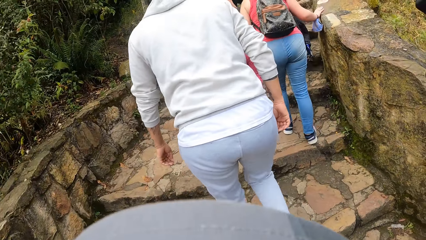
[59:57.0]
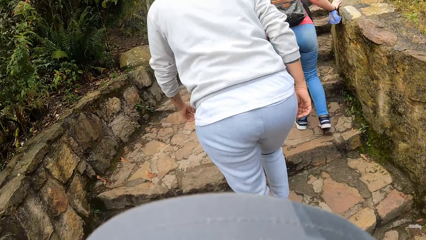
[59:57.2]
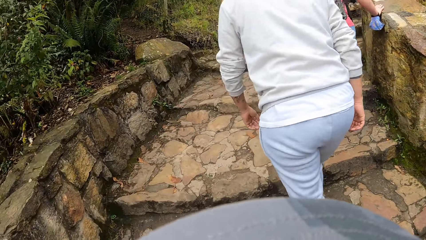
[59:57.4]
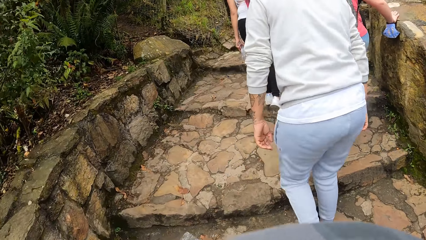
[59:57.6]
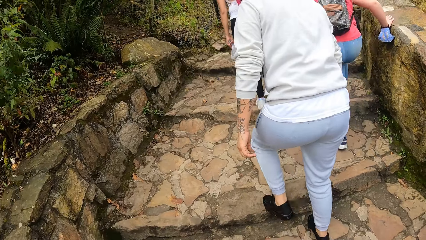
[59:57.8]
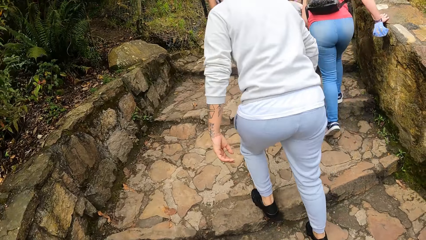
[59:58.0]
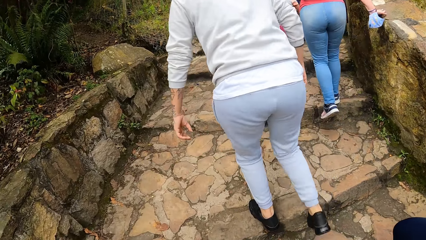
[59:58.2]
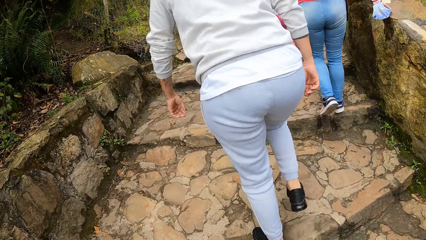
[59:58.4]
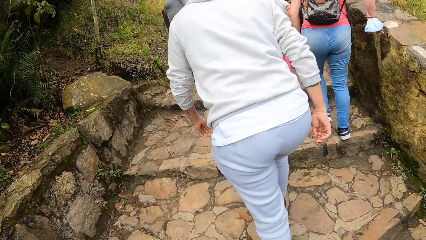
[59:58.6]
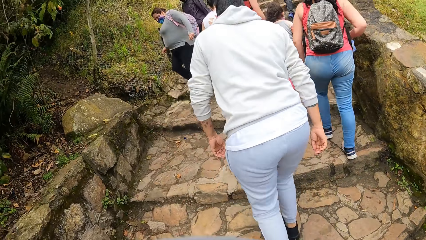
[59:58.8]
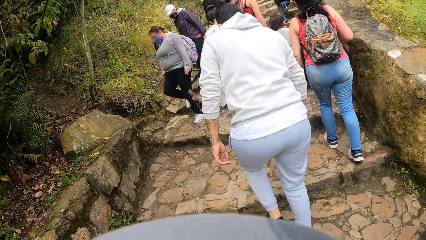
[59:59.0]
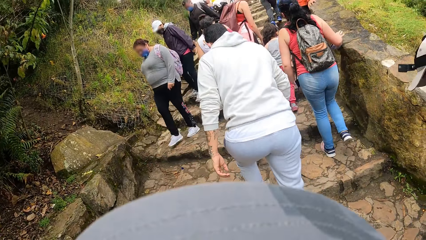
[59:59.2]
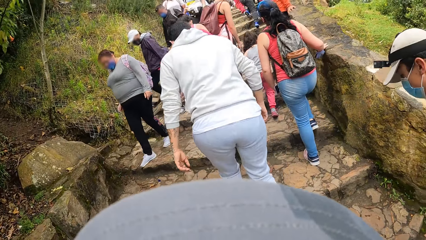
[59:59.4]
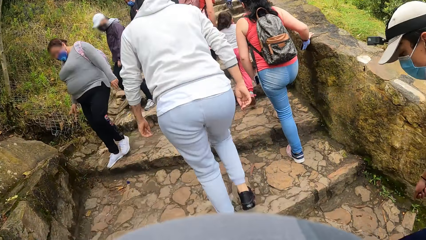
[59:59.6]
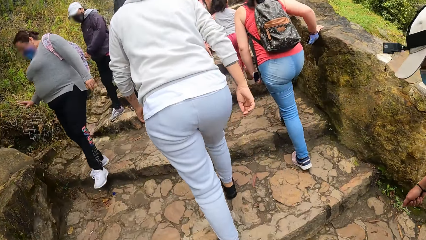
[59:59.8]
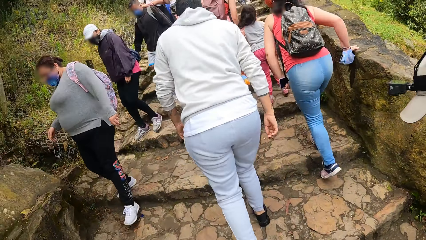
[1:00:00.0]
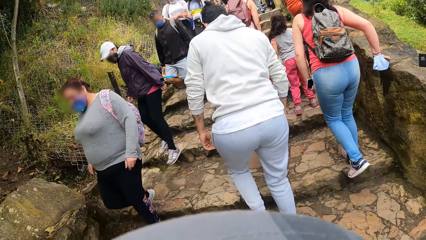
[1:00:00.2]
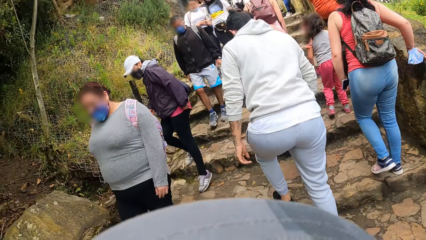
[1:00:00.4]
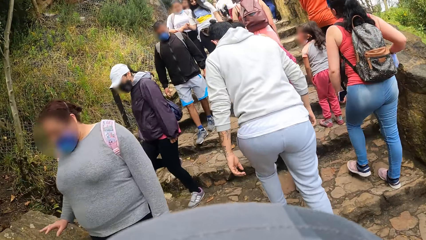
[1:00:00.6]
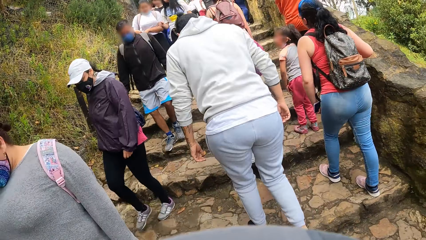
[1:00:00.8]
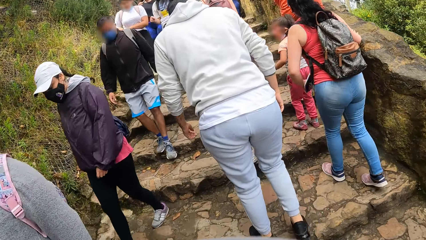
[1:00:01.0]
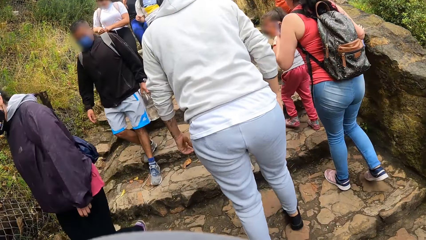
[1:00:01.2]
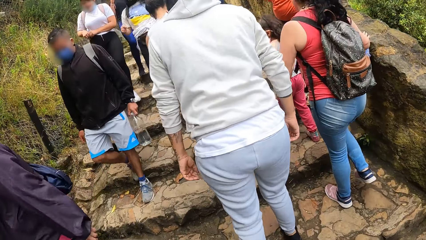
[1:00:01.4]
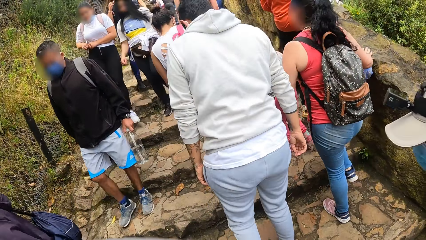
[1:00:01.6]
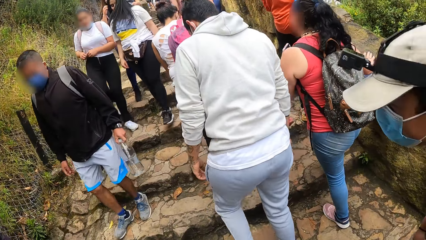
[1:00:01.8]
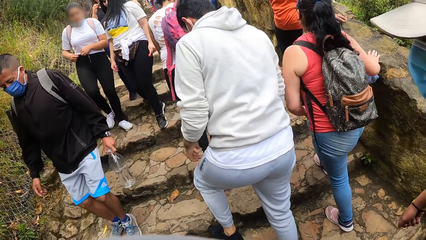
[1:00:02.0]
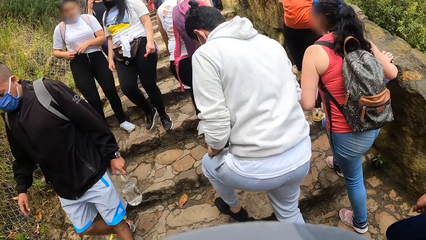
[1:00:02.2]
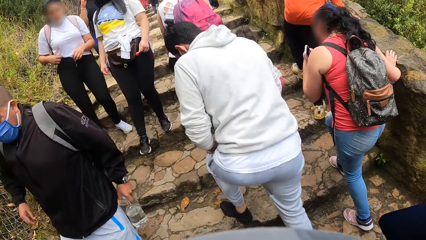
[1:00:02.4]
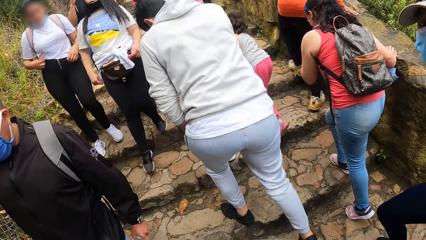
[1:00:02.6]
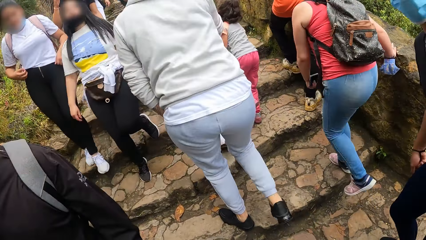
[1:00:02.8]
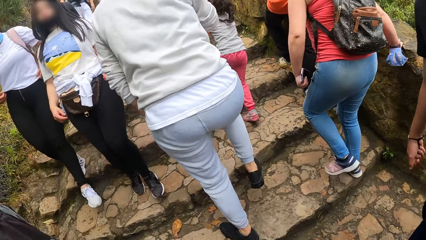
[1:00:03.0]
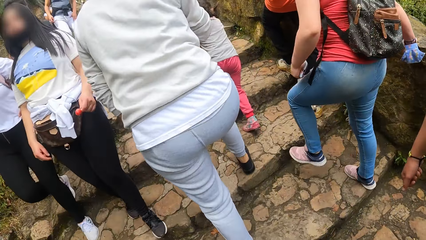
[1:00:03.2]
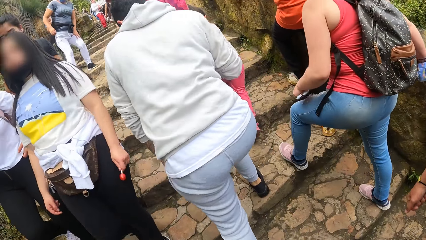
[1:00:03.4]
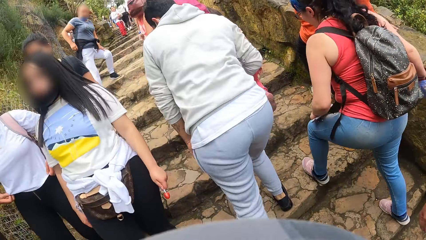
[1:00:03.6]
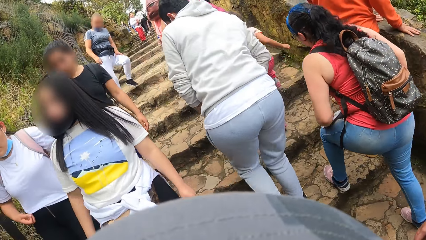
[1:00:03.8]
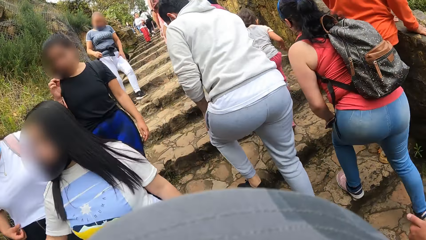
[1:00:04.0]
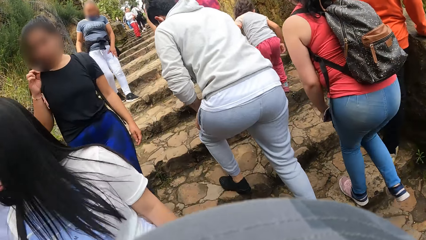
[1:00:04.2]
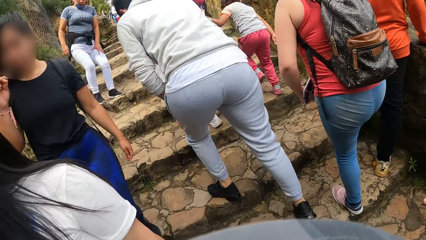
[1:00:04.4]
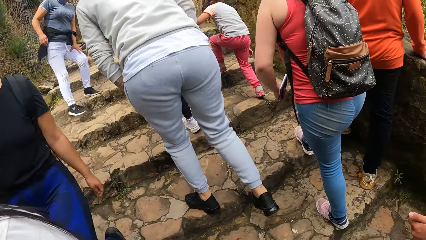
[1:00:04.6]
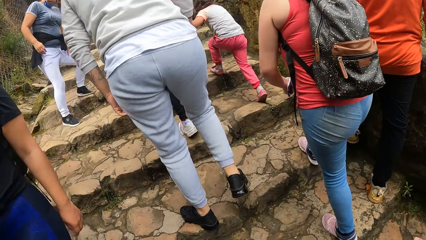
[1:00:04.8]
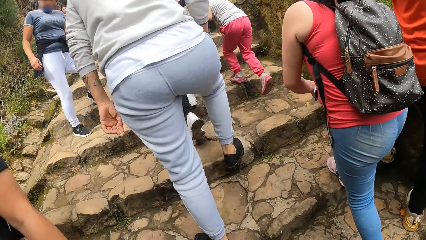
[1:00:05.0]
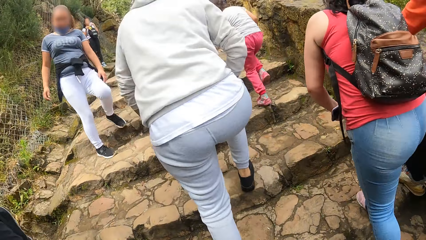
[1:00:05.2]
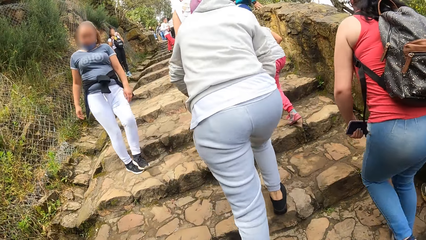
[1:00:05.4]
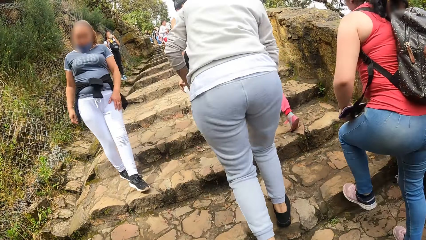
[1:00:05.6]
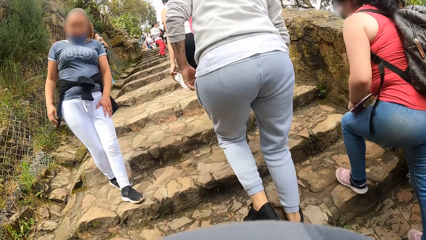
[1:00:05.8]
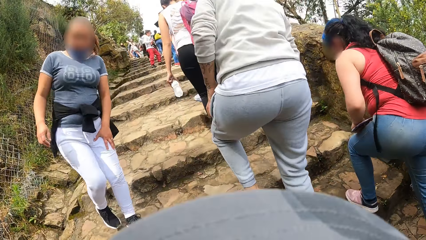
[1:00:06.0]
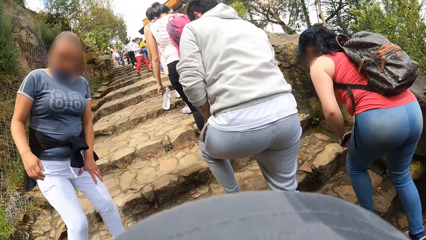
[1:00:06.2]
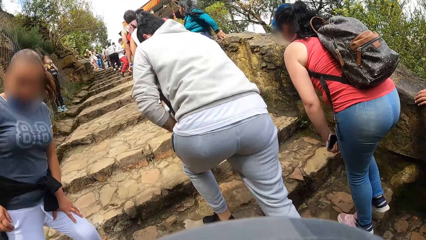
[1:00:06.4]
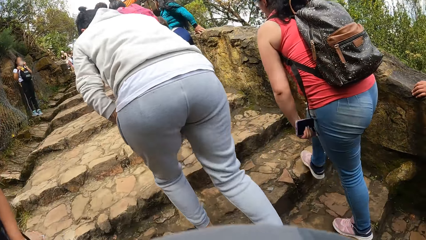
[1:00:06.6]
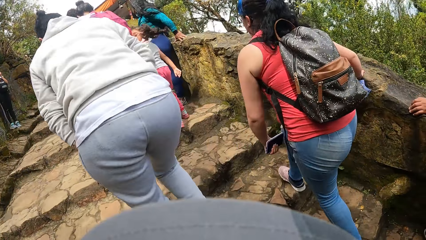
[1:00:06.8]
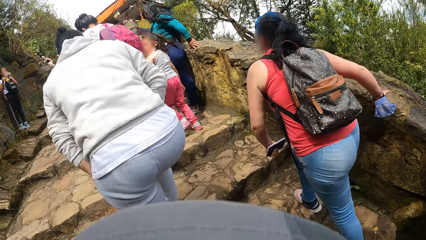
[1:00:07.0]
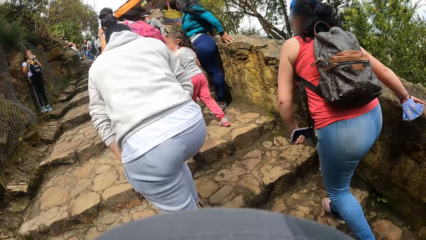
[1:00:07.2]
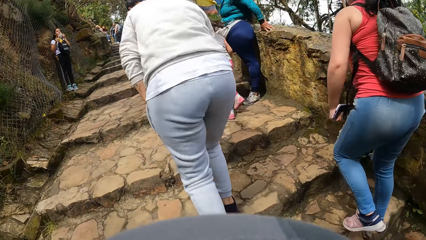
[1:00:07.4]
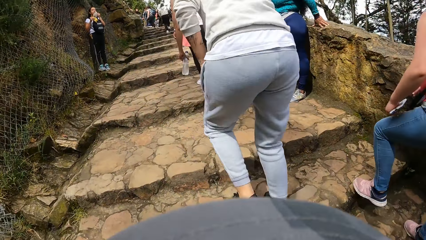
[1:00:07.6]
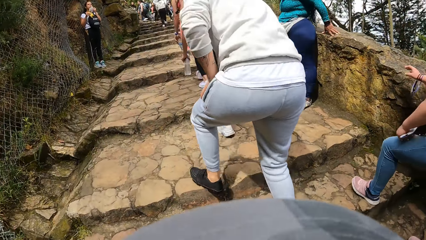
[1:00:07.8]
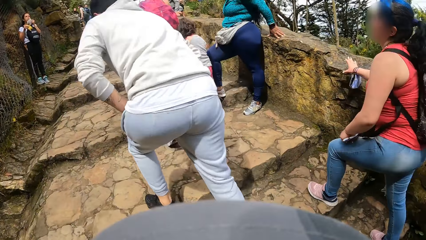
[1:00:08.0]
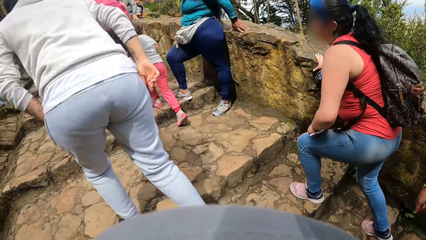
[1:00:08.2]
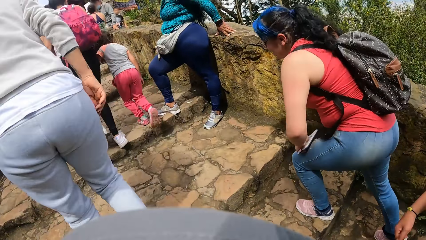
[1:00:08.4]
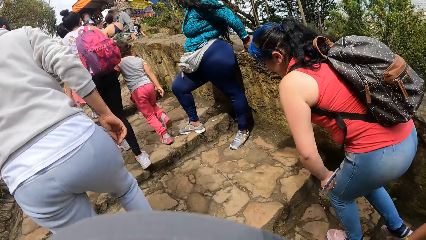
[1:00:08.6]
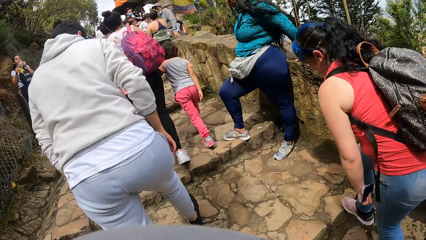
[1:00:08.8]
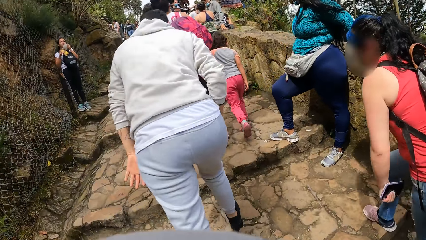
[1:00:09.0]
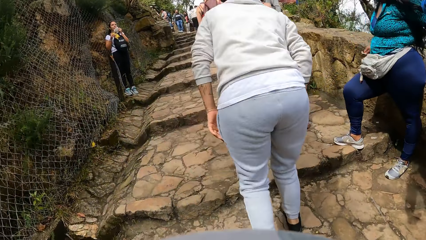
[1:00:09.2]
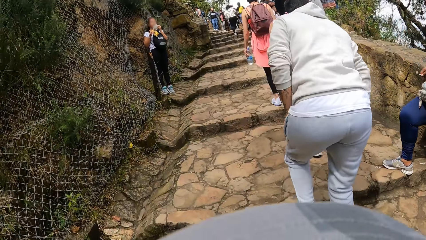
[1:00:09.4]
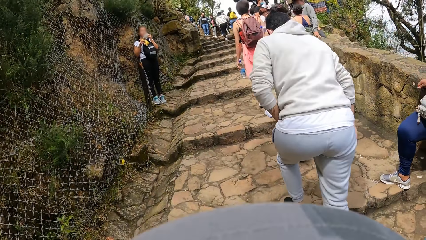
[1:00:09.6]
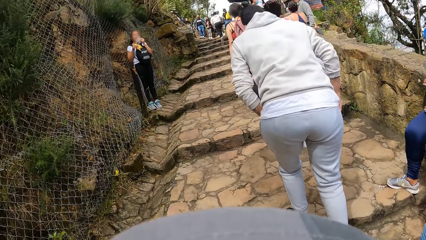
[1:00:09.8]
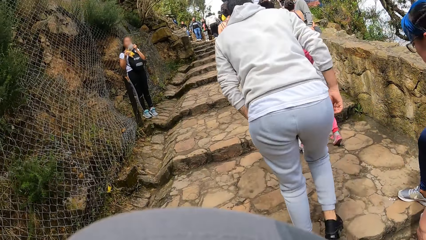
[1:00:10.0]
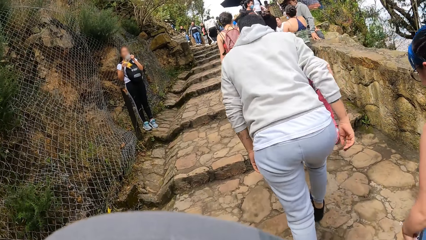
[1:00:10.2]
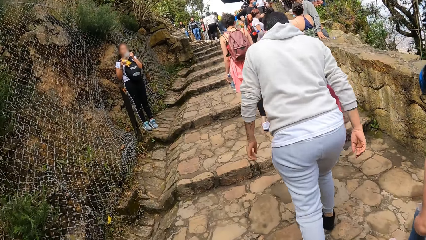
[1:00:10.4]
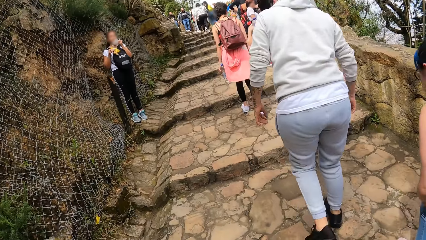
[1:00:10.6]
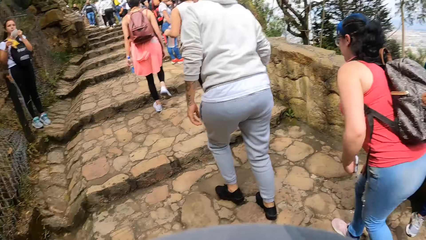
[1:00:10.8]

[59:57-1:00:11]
A man looks back. The camera wearer walks up stairs.

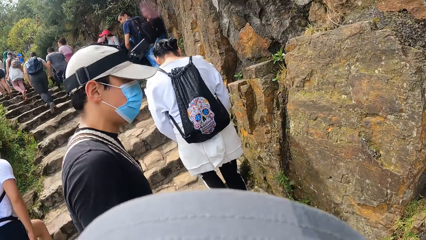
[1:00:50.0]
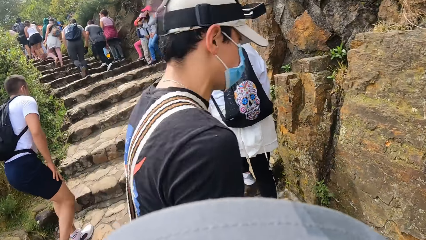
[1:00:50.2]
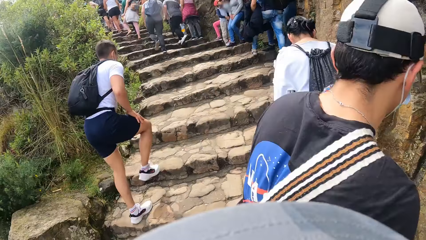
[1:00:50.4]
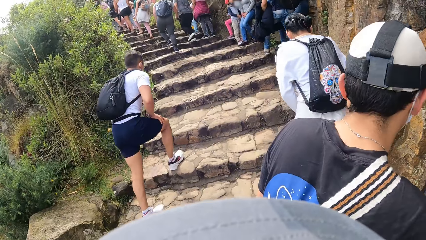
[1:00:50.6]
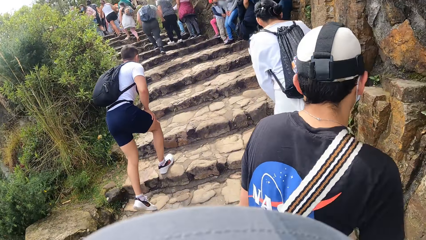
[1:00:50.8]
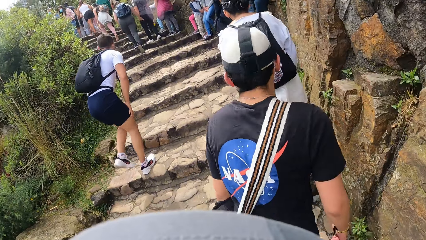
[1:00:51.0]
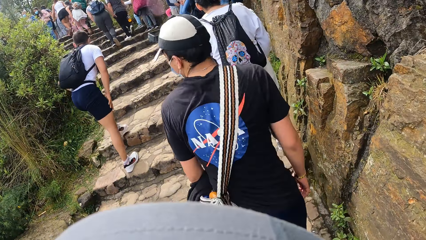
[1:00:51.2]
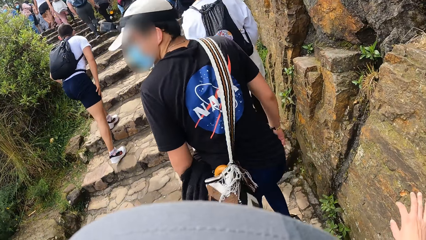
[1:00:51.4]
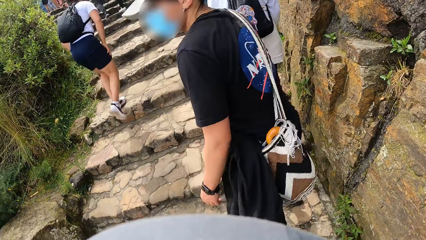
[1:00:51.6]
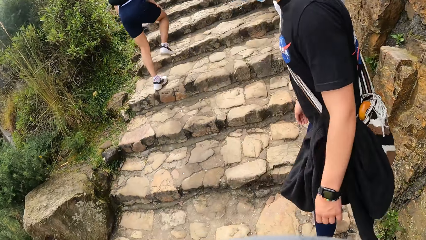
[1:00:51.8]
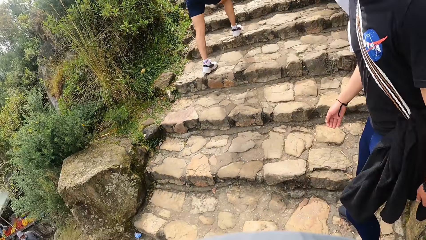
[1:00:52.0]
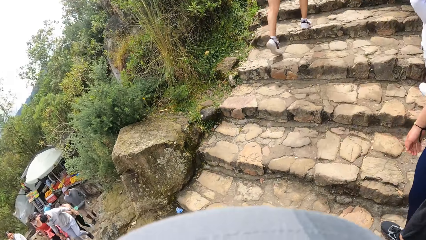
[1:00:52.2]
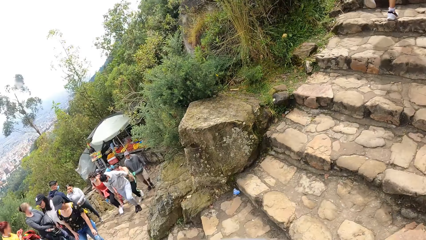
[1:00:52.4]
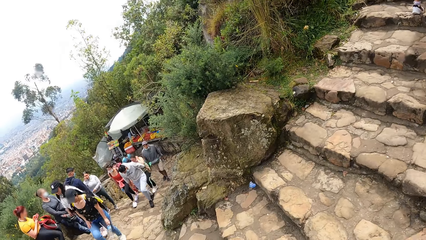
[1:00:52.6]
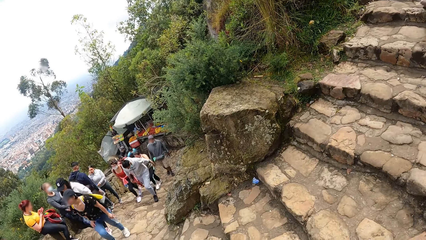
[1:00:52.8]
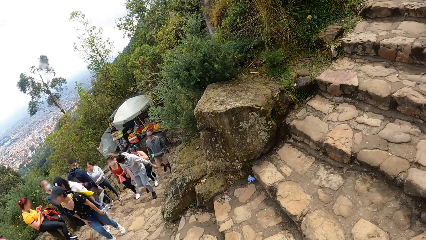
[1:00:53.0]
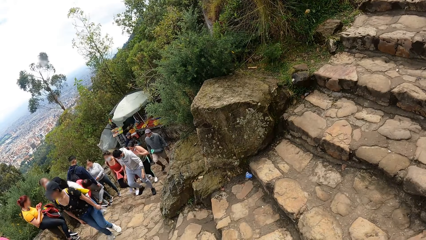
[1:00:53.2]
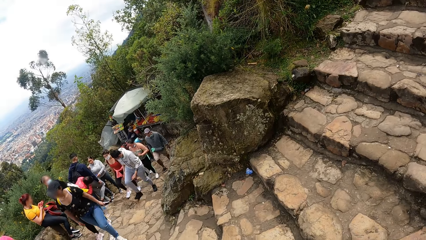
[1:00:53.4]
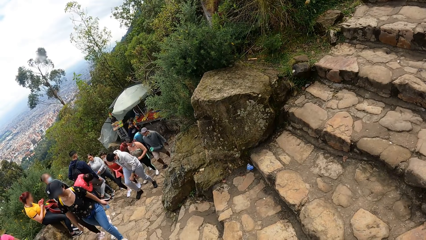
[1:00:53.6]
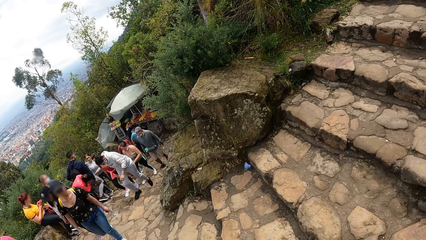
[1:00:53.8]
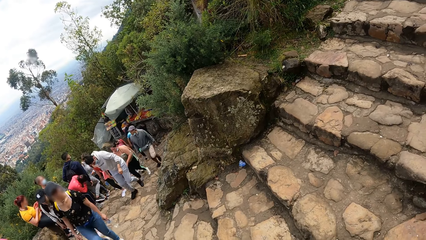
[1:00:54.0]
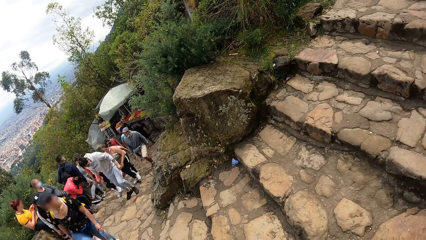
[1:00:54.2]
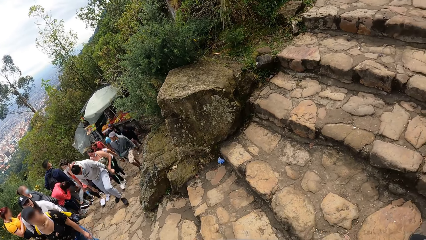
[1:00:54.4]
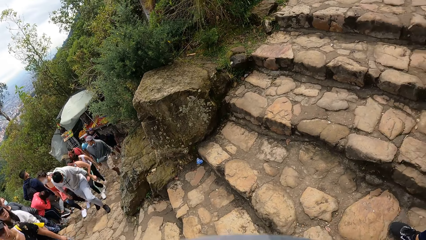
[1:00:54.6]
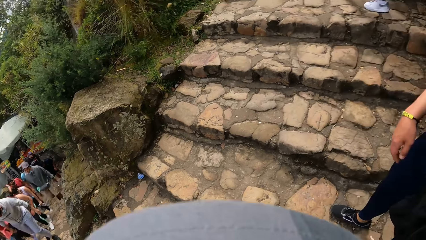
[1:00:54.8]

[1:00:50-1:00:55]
A man looks back. The camera wearer looks around.
